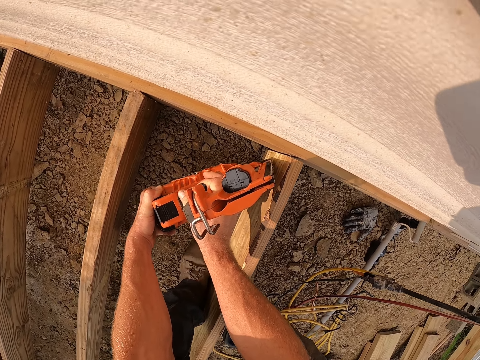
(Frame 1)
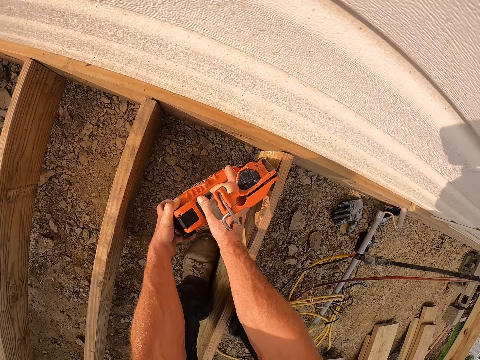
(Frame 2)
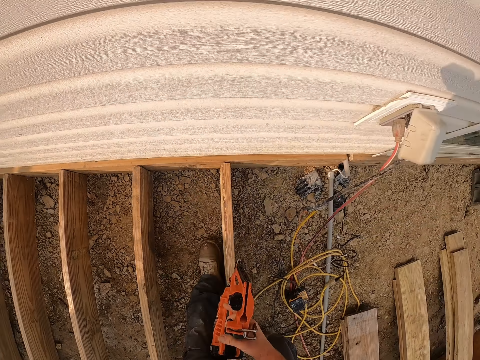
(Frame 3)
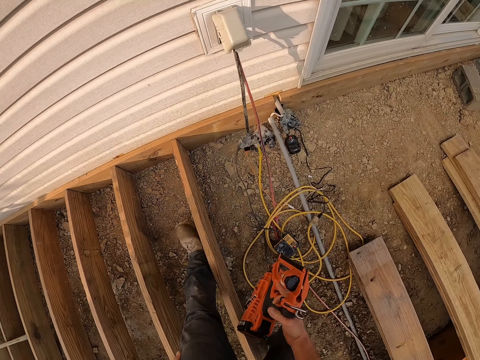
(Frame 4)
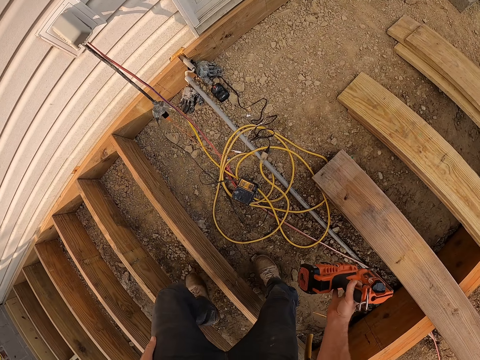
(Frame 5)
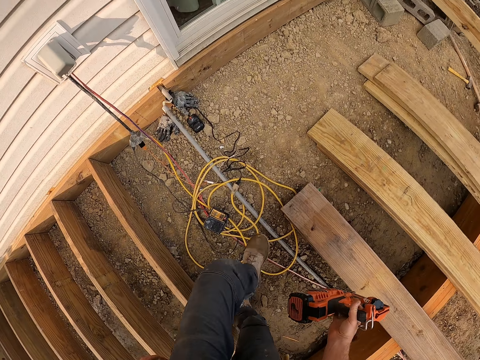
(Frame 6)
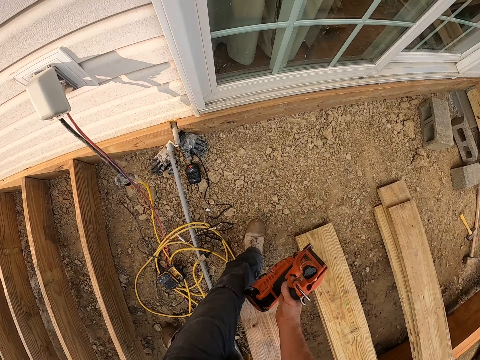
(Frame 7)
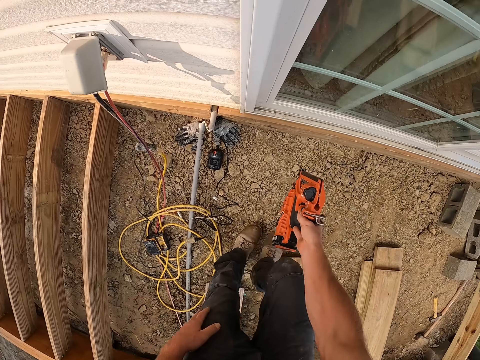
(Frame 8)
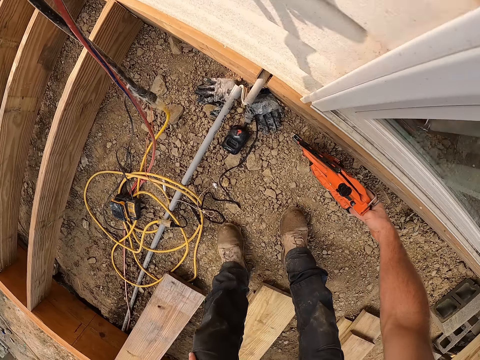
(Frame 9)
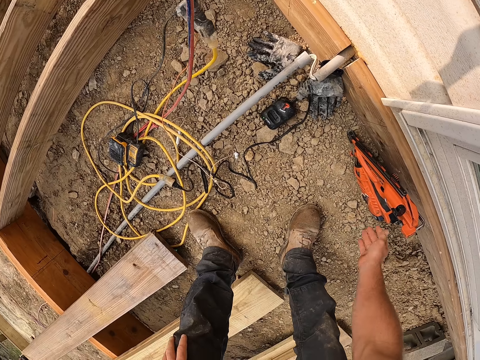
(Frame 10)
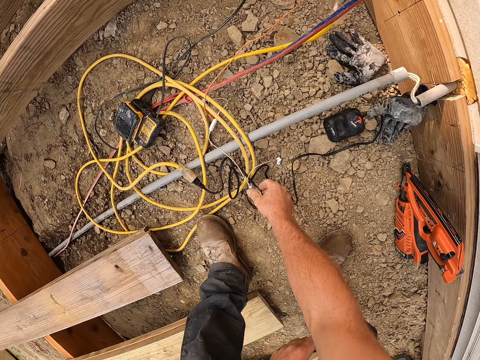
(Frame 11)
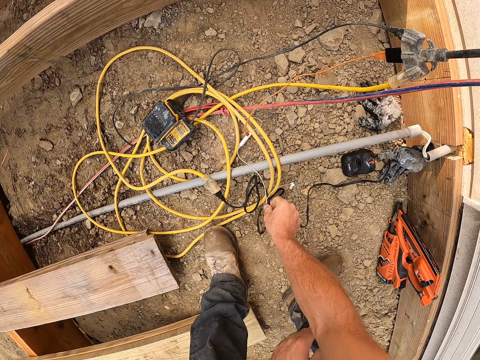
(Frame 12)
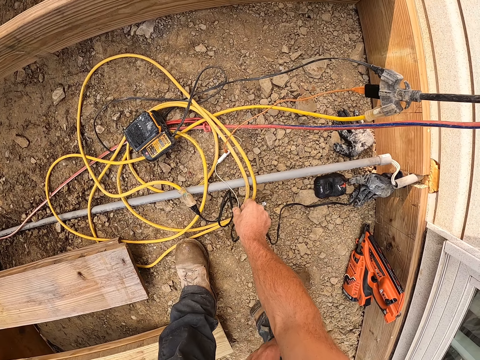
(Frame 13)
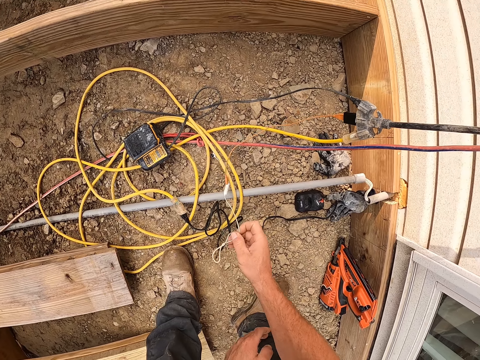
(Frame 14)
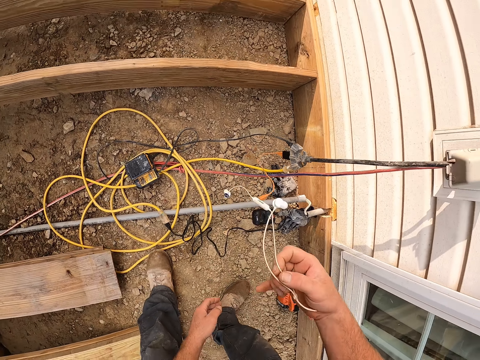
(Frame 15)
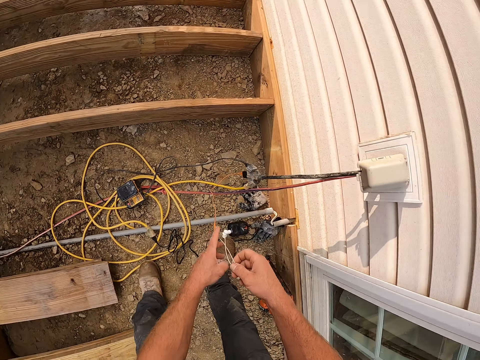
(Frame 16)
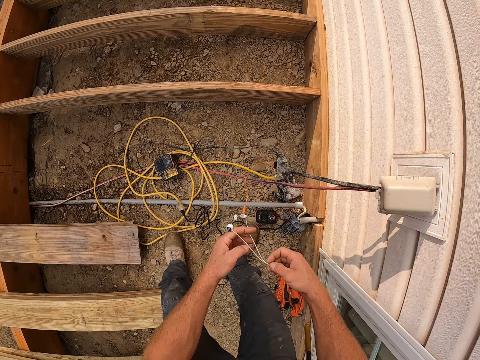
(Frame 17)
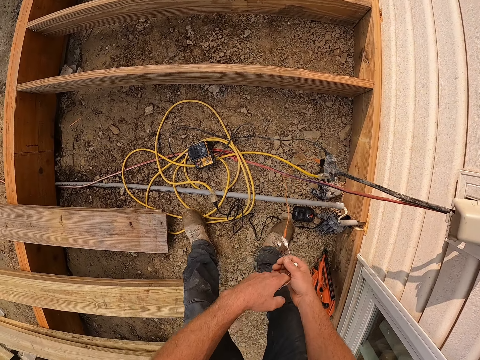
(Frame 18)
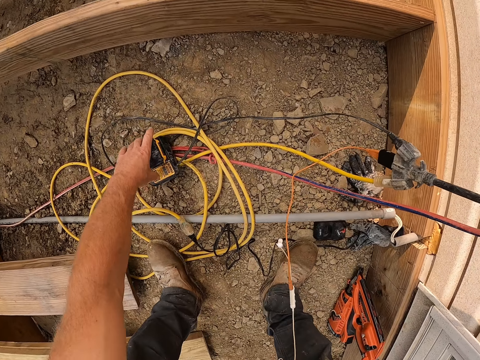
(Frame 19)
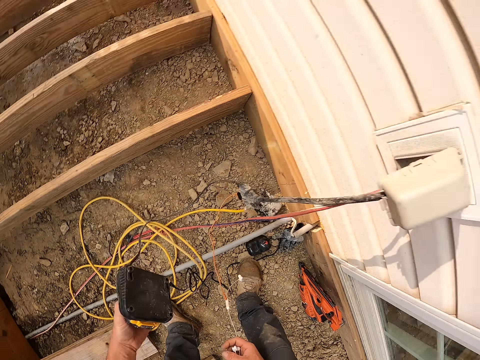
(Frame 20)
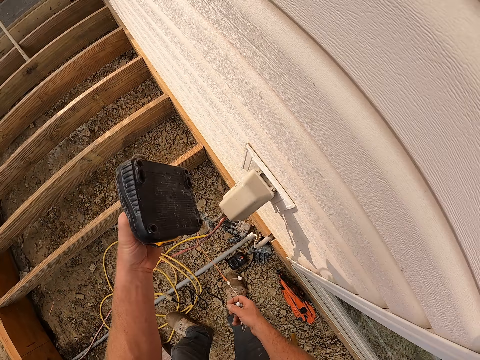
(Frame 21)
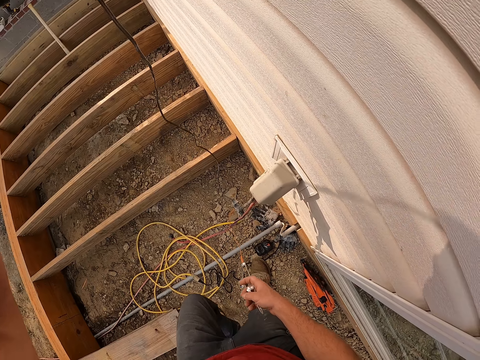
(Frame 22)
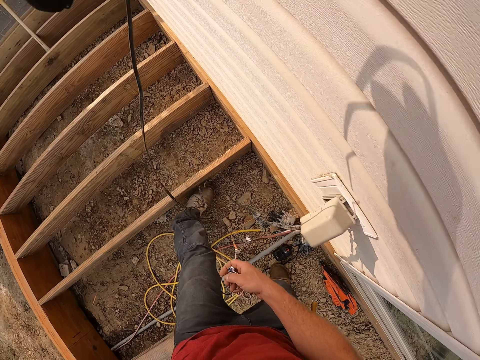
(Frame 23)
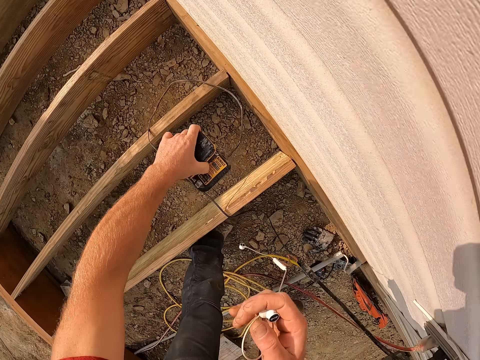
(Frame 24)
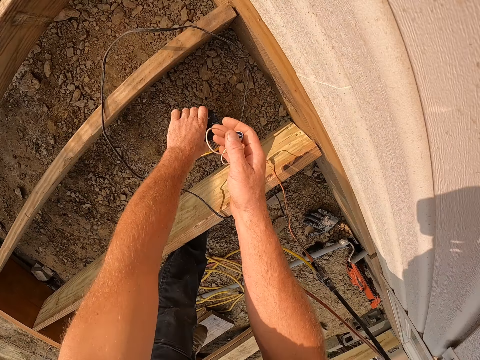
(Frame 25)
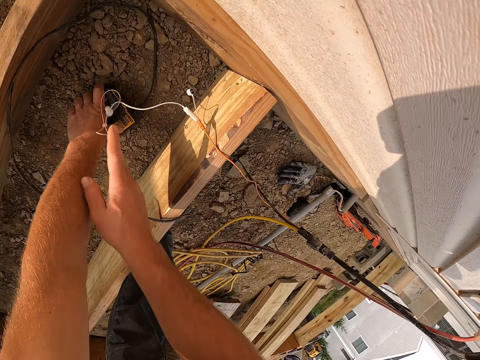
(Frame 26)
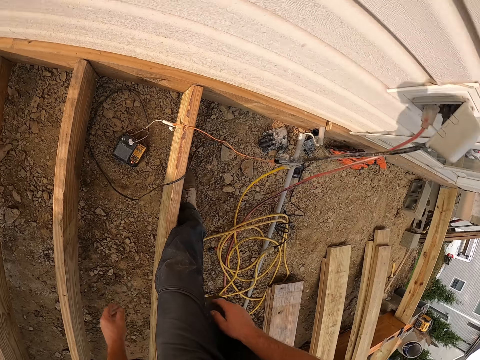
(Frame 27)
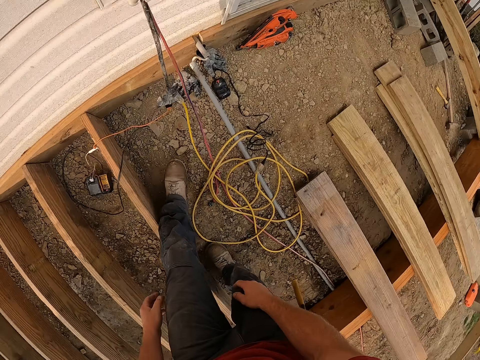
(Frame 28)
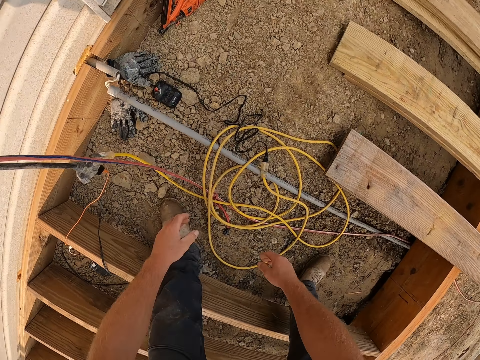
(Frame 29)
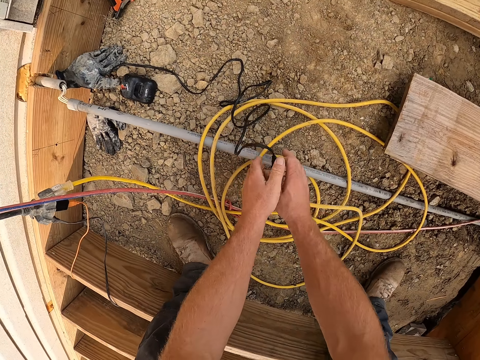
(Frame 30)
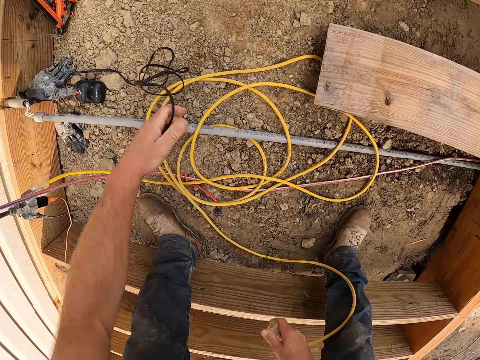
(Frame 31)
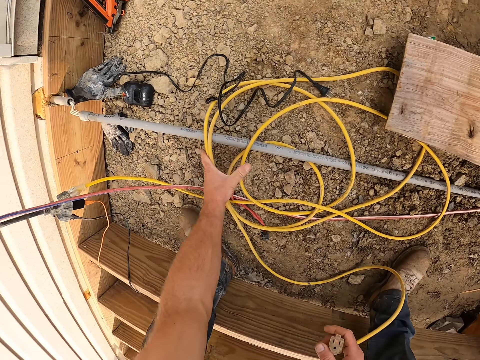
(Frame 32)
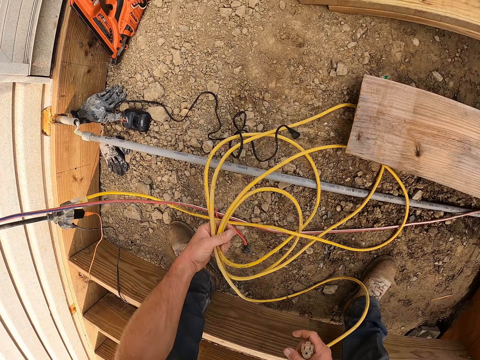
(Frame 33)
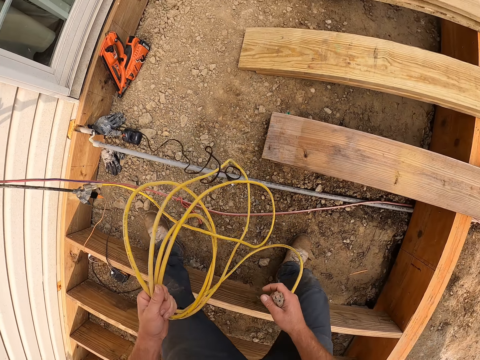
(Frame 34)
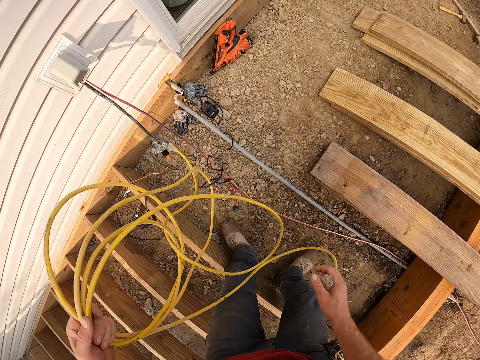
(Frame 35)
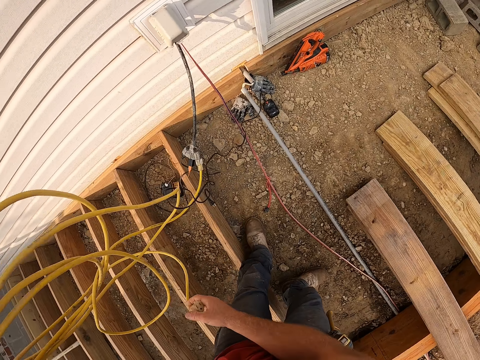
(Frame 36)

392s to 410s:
The camera wearer drops the nail gun. They pick up an earpiece. They pick up the electric box. They drop the electric box. They drop the earpiece. They pick up the black and yellow wires. They disconnect both wires. They pick up the yellow wire.

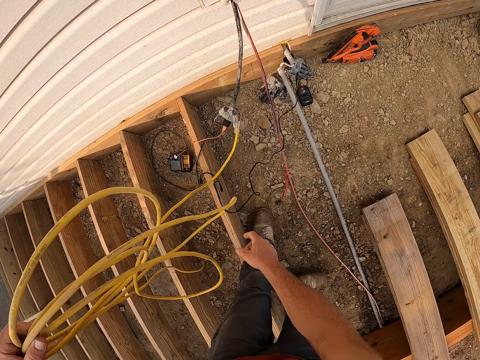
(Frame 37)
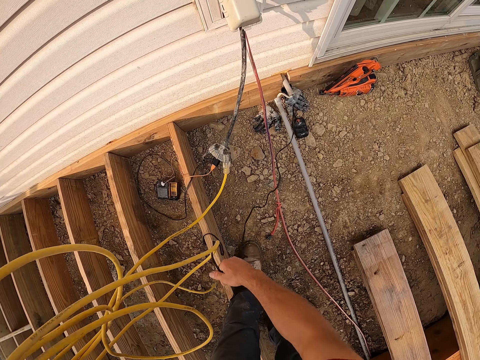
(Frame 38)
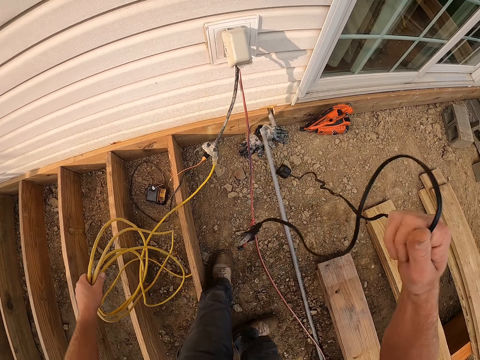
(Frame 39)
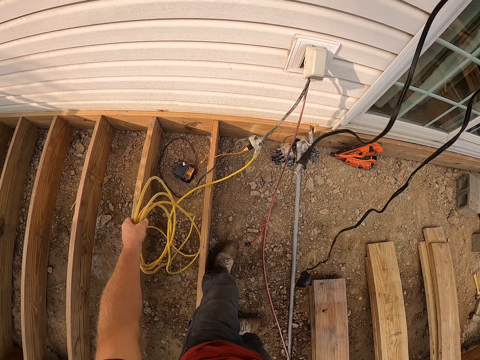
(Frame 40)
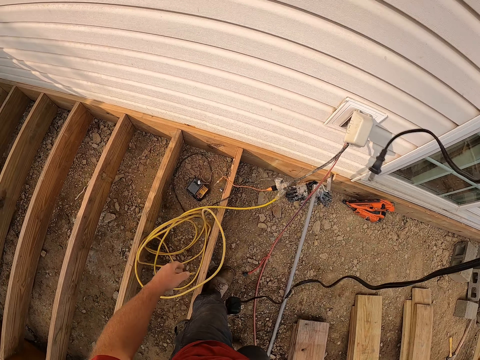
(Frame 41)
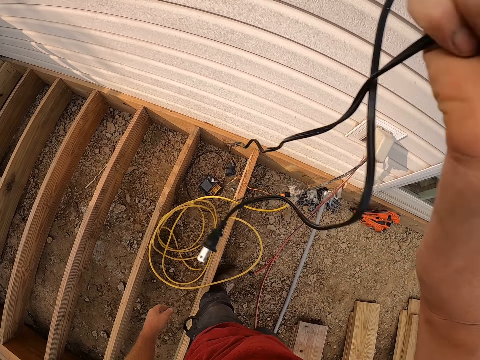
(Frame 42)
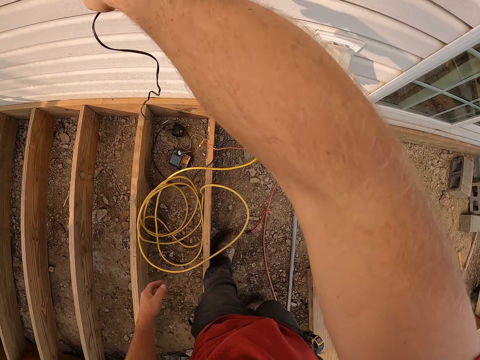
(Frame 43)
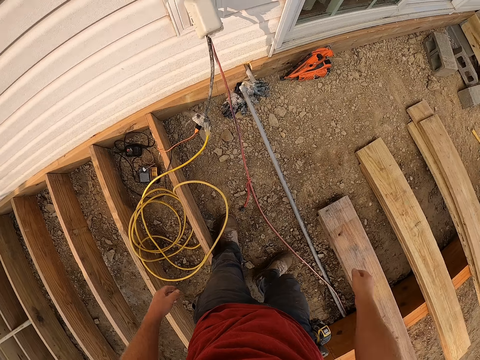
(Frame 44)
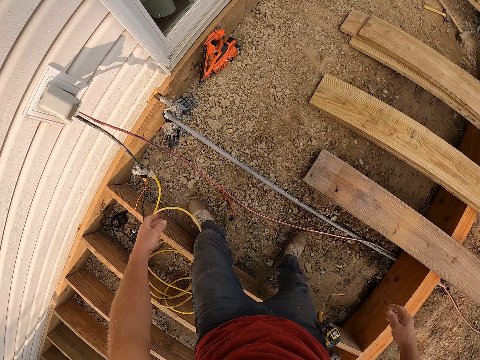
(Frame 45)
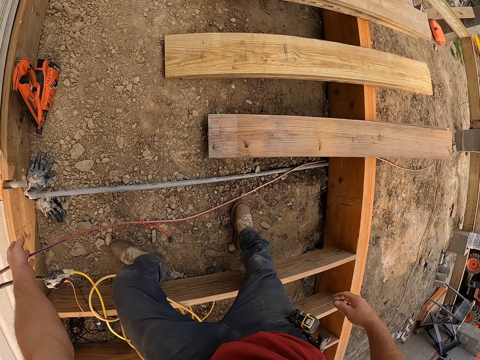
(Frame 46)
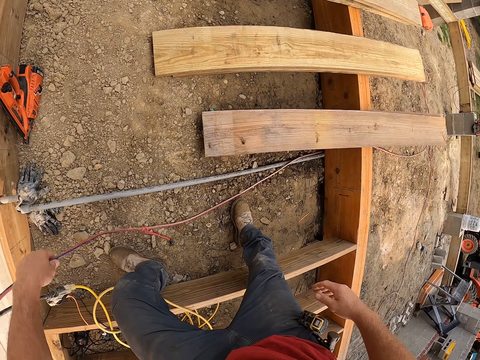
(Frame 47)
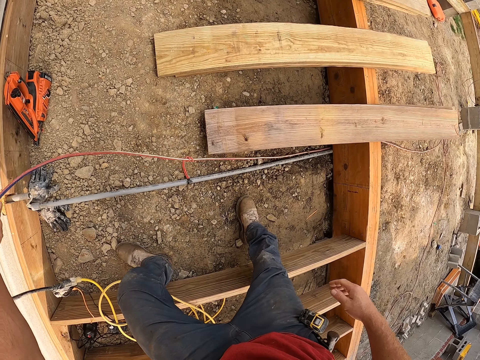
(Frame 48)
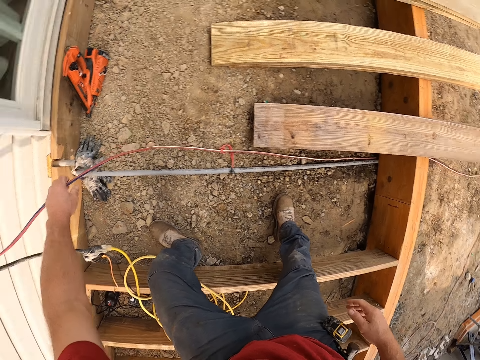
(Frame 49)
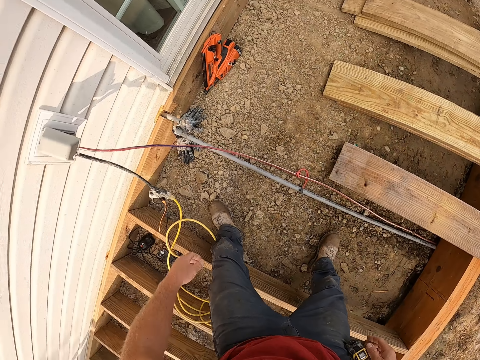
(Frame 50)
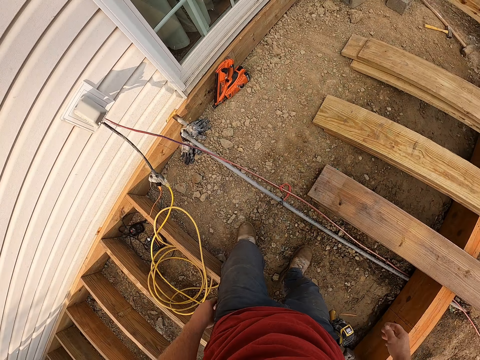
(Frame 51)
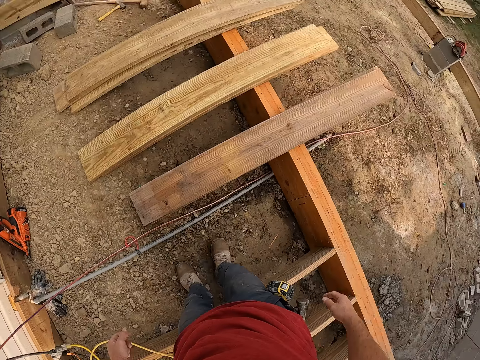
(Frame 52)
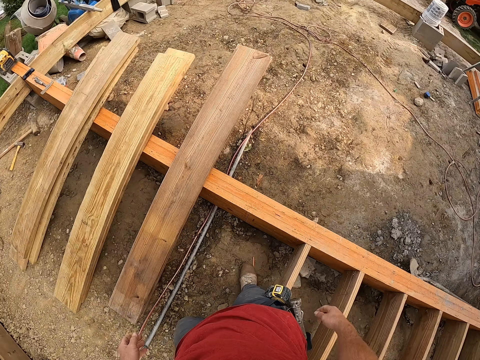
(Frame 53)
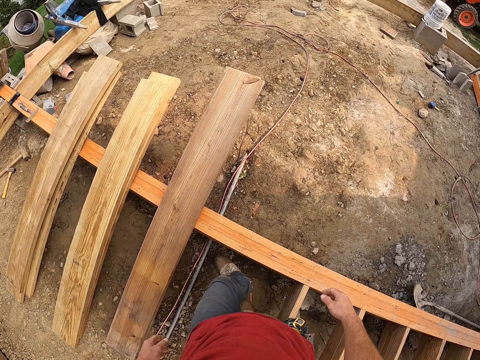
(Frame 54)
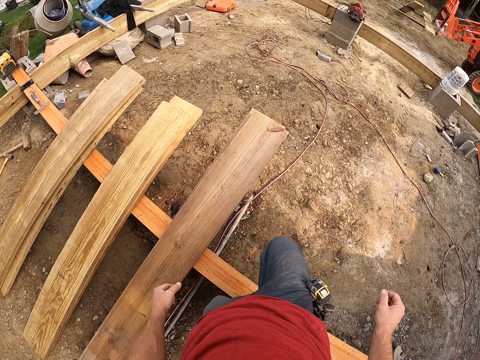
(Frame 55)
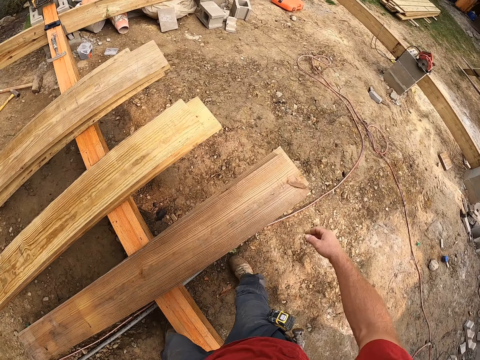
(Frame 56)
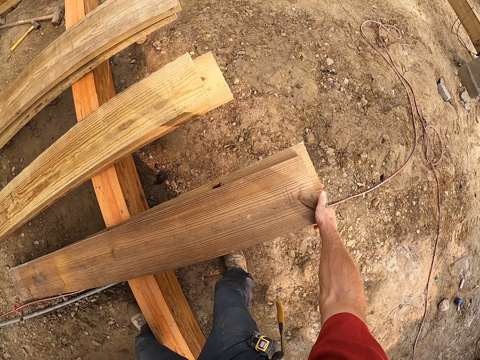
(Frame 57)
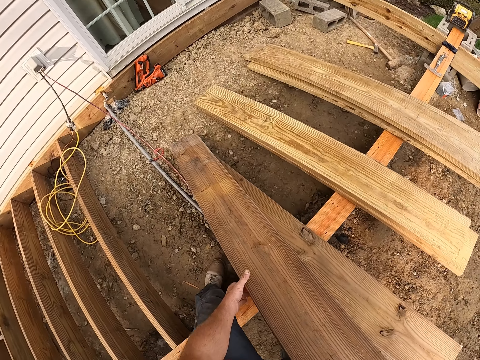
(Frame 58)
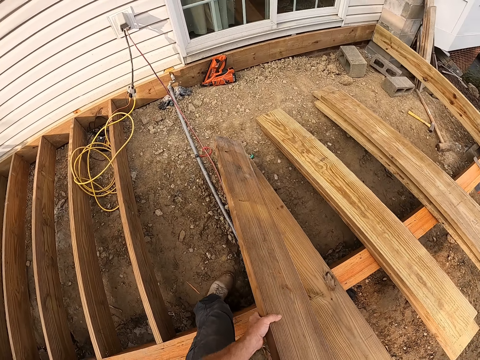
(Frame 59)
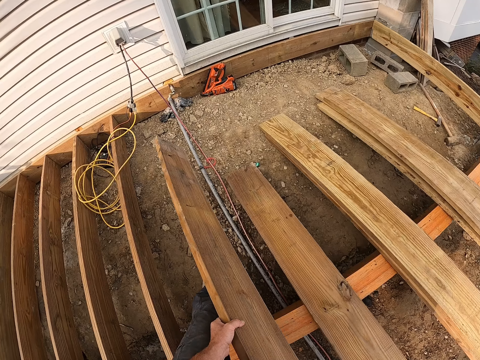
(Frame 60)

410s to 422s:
The camera wearer removes the black wire from the yellow wire. They drop the yellow wire on the floor. They drop the black wire. They touch a wire connected to the wall. They take a piece of wood.
